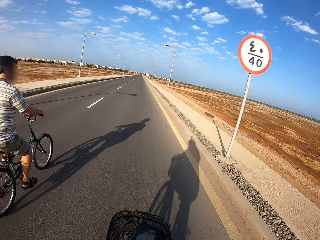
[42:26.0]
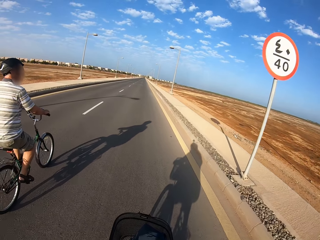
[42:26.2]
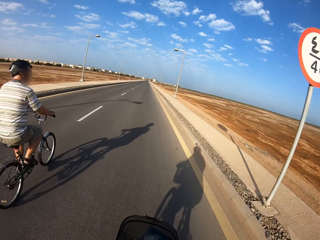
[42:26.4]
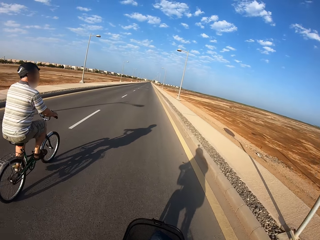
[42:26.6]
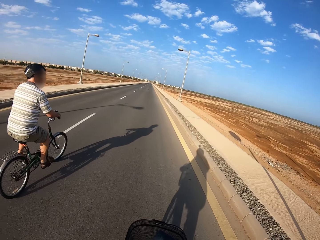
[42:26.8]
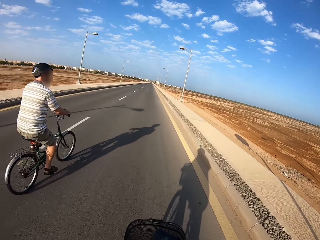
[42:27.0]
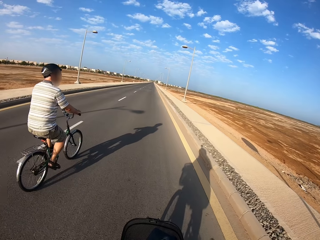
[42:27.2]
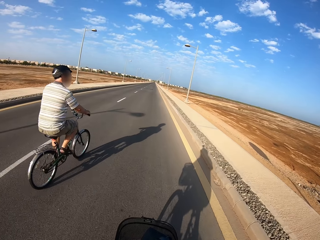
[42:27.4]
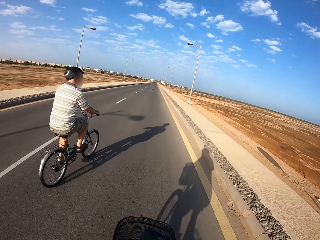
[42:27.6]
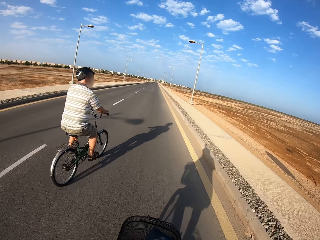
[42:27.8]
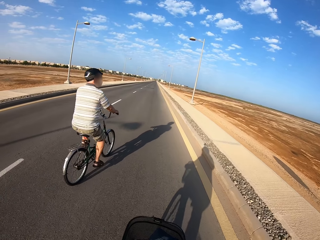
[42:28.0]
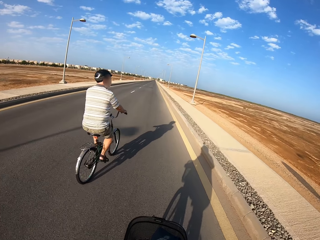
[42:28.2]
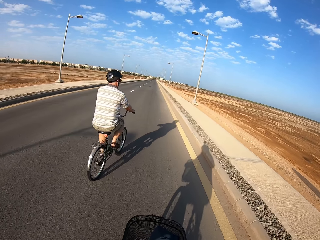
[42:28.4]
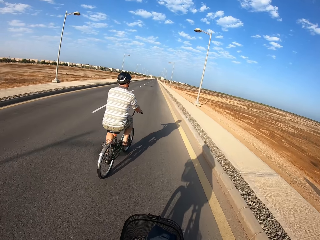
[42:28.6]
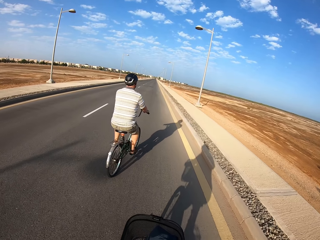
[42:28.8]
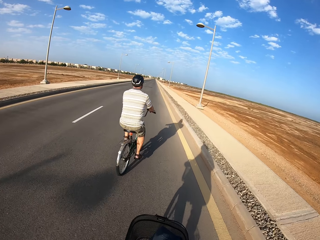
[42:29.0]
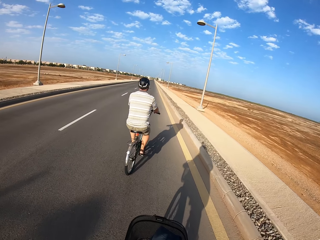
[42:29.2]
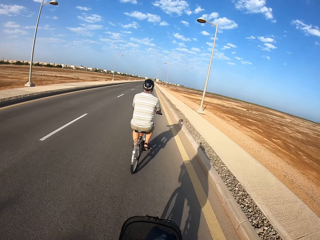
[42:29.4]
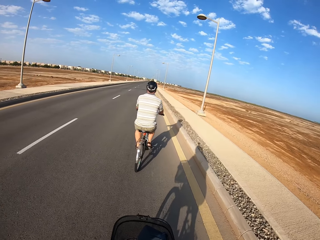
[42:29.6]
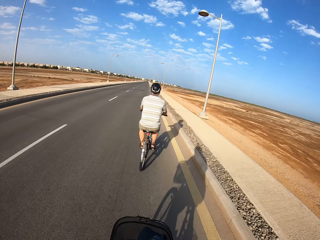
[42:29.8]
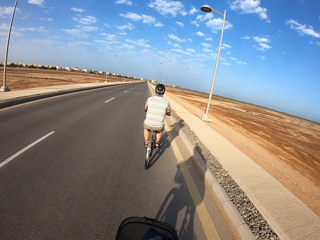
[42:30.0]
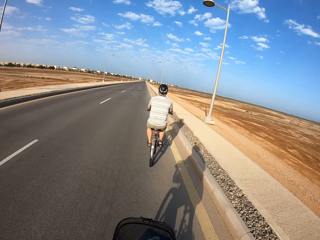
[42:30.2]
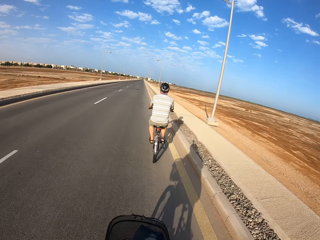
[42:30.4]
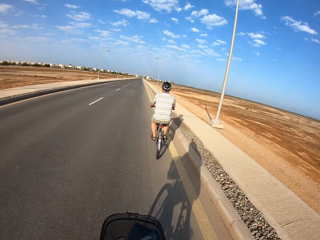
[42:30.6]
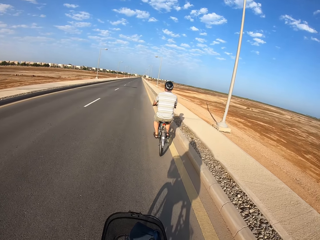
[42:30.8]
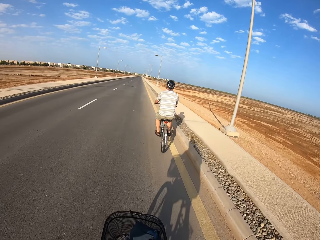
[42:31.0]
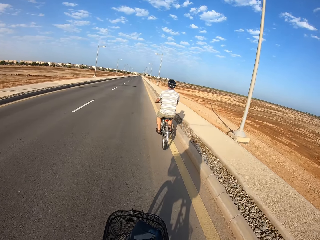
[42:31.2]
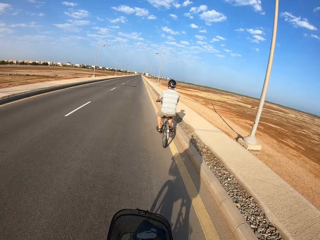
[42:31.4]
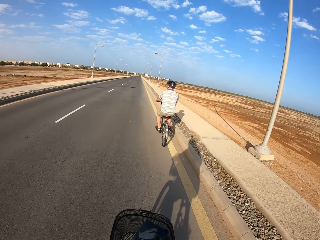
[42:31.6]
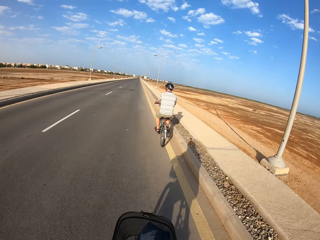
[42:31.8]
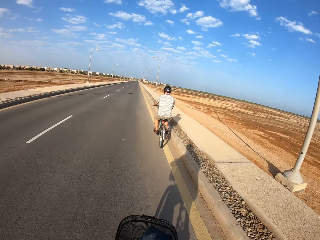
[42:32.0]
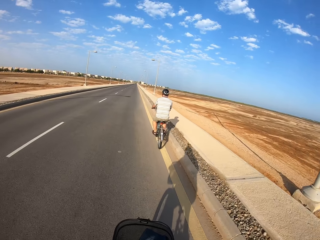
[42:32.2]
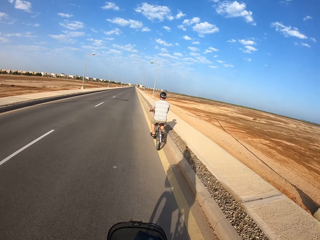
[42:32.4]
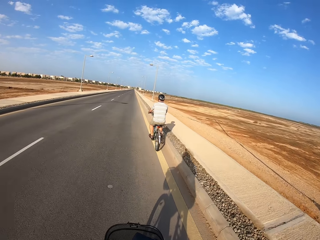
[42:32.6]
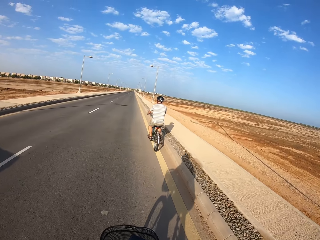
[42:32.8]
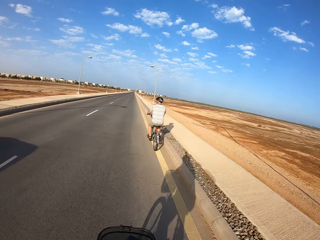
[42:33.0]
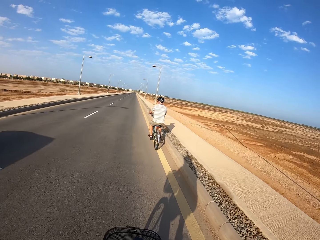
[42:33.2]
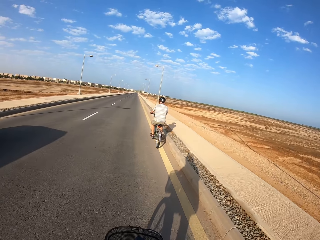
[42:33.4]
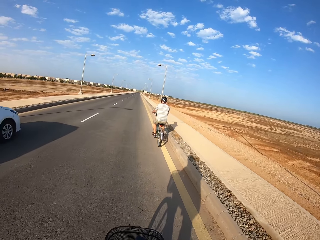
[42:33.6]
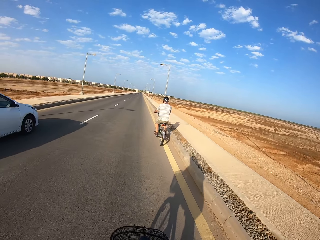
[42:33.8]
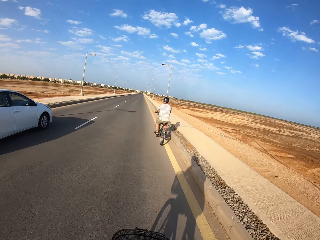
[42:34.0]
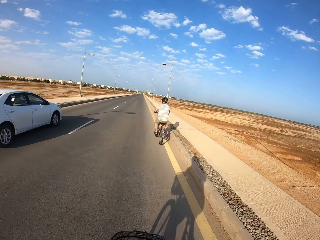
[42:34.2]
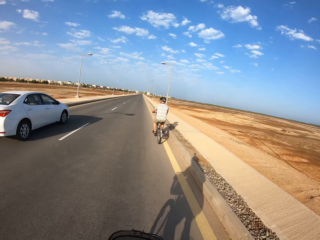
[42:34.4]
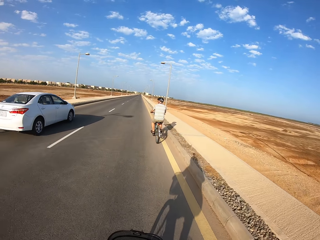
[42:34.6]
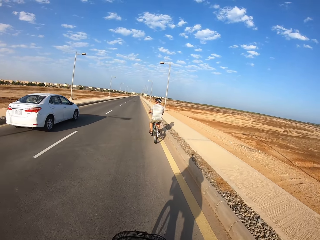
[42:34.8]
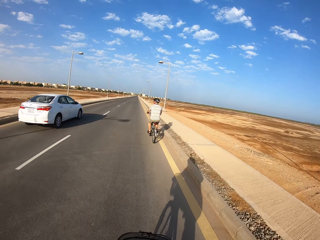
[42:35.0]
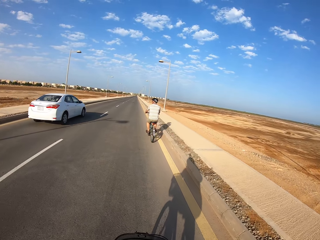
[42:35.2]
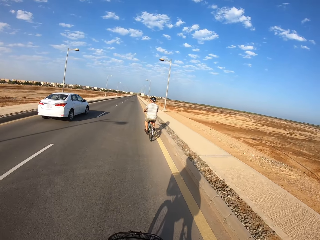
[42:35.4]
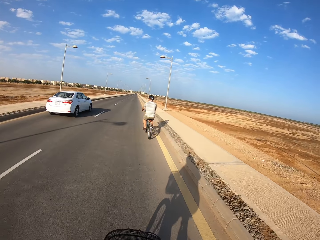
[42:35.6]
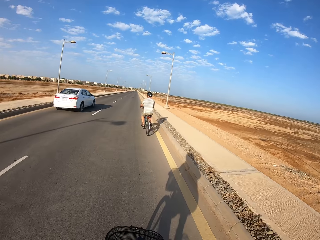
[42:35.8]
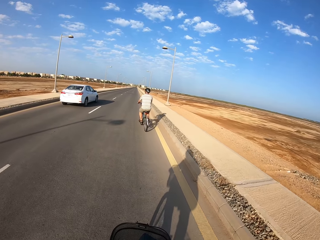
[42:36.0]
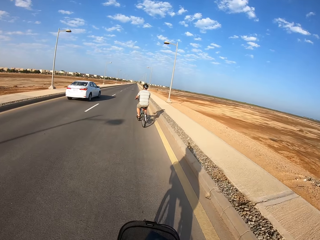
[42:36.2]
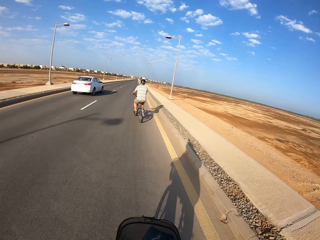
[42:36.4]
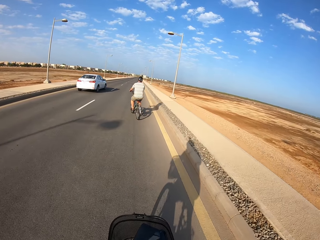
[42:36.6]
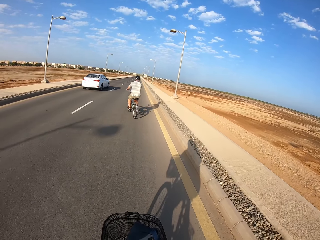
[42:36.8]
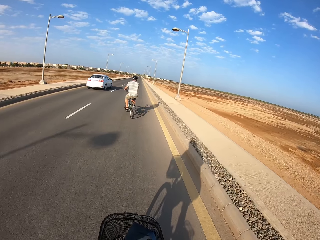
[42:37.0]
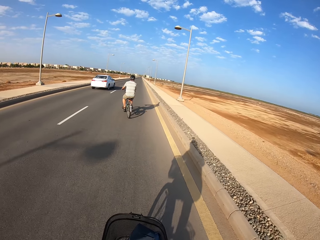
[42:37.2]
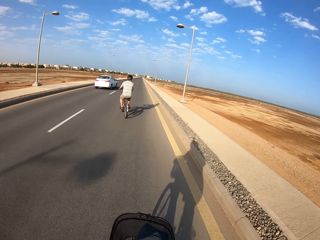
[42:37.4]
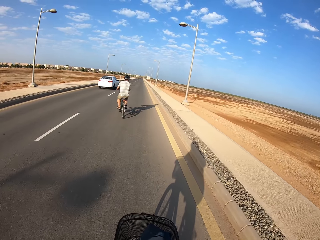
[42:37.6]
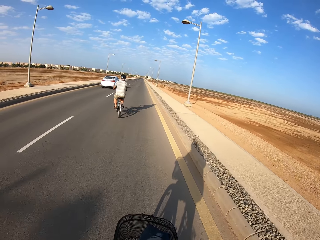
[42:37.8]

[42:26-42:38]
A cyclist cycles to the side of the road. A white car drives away from the camera wearer.

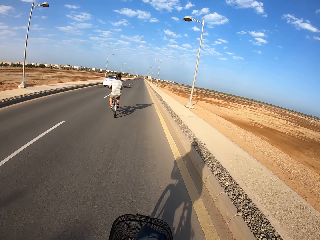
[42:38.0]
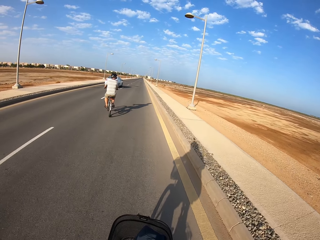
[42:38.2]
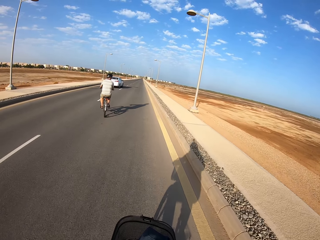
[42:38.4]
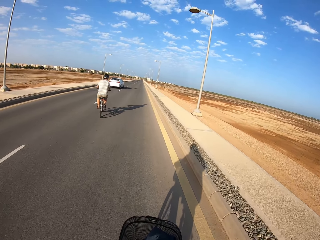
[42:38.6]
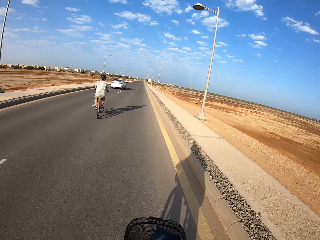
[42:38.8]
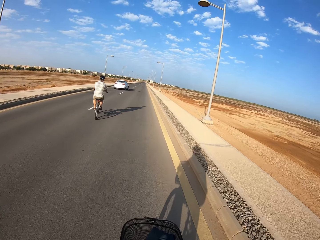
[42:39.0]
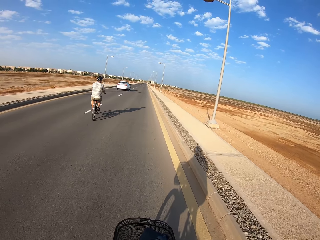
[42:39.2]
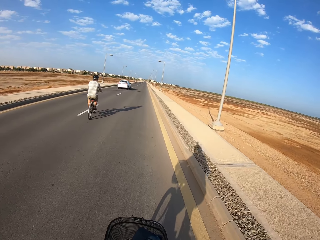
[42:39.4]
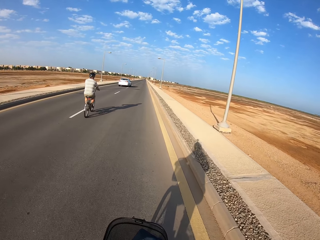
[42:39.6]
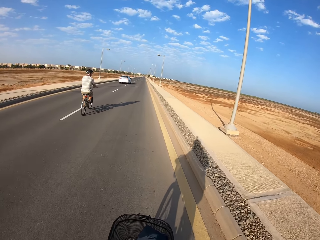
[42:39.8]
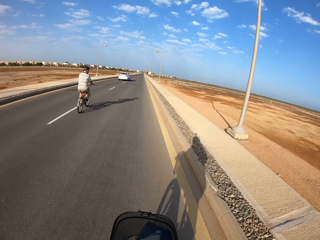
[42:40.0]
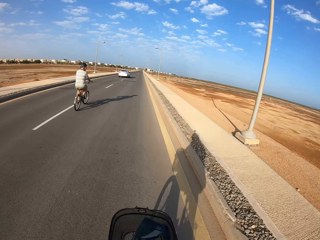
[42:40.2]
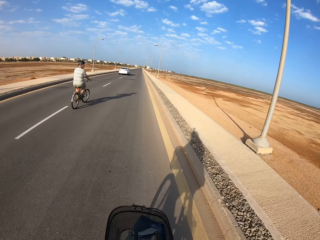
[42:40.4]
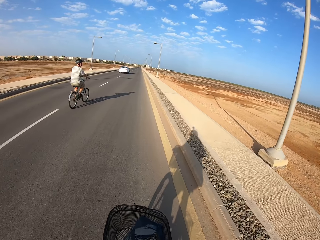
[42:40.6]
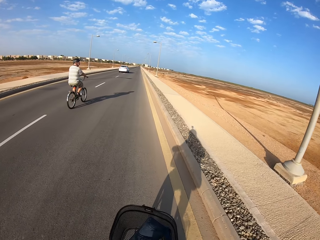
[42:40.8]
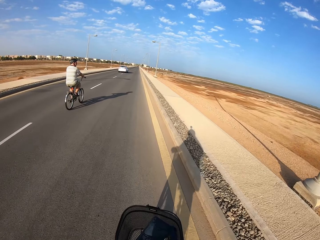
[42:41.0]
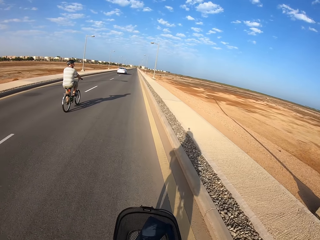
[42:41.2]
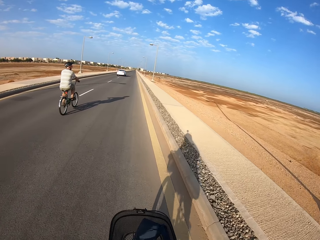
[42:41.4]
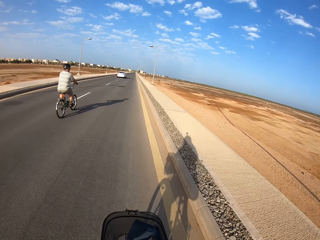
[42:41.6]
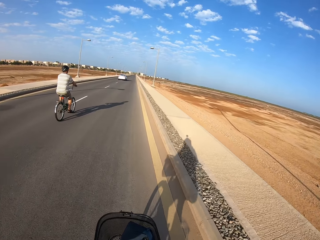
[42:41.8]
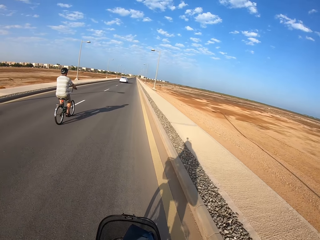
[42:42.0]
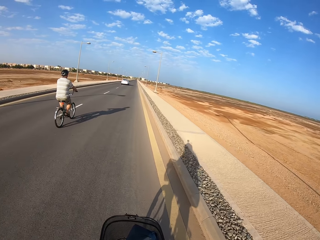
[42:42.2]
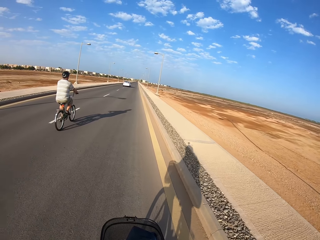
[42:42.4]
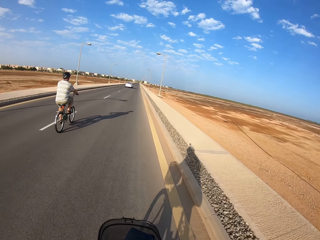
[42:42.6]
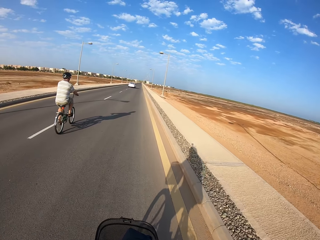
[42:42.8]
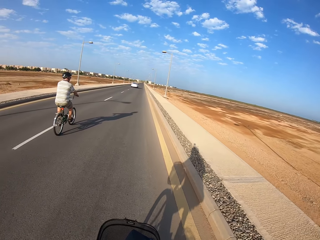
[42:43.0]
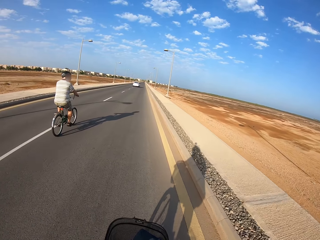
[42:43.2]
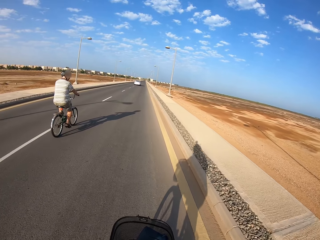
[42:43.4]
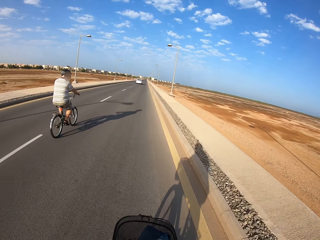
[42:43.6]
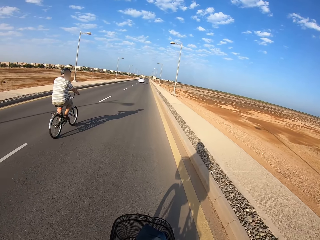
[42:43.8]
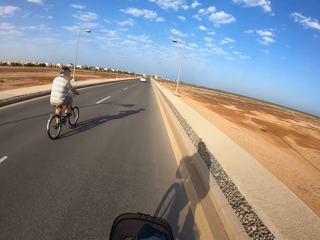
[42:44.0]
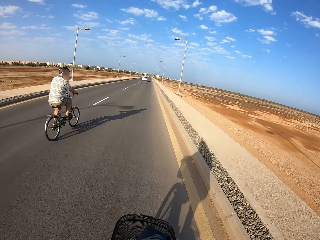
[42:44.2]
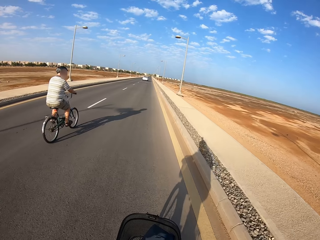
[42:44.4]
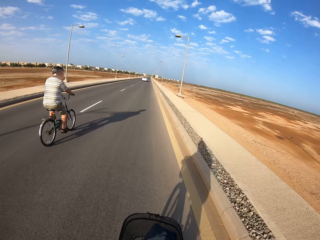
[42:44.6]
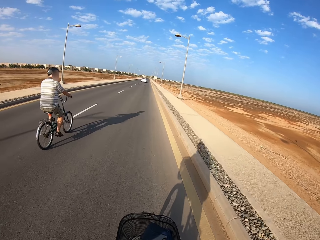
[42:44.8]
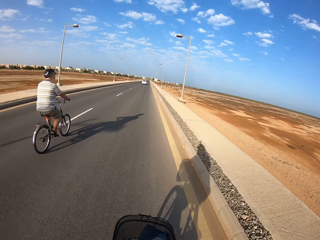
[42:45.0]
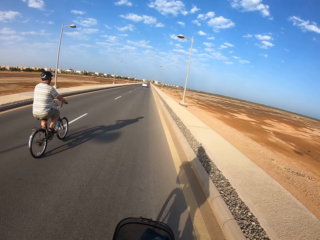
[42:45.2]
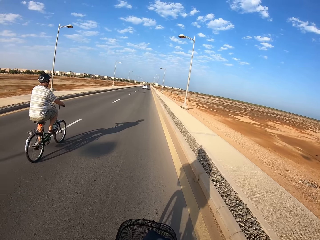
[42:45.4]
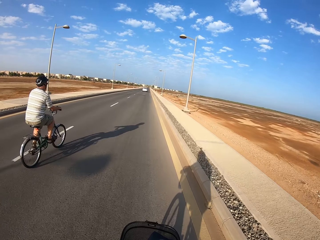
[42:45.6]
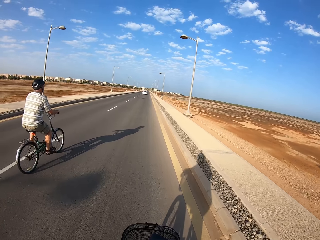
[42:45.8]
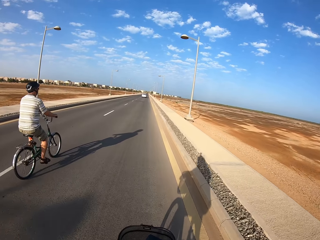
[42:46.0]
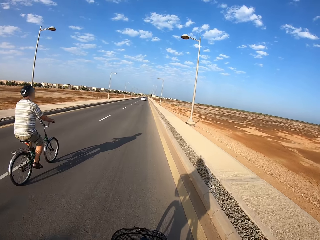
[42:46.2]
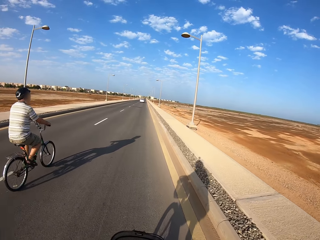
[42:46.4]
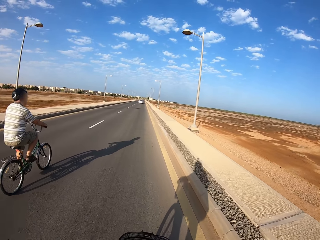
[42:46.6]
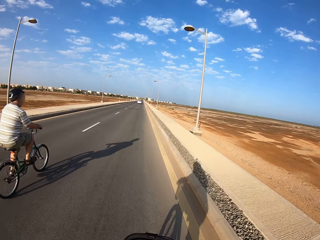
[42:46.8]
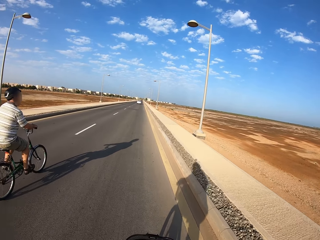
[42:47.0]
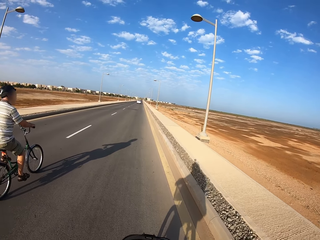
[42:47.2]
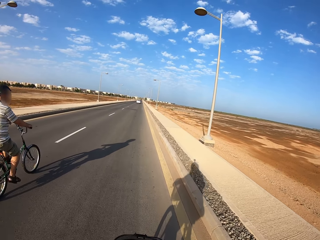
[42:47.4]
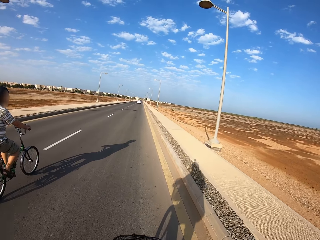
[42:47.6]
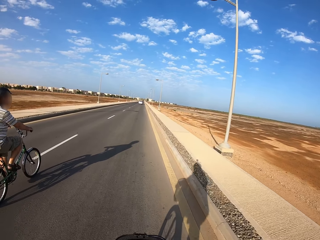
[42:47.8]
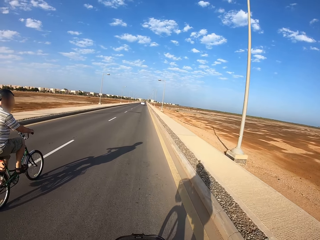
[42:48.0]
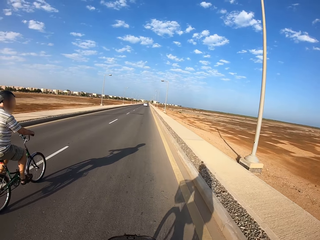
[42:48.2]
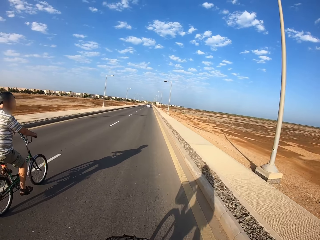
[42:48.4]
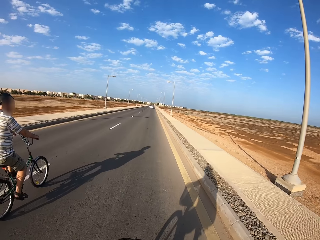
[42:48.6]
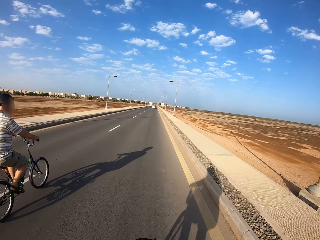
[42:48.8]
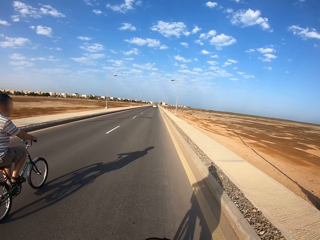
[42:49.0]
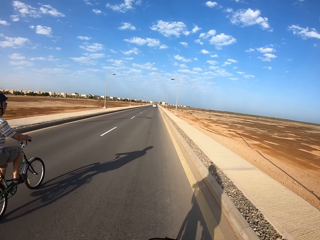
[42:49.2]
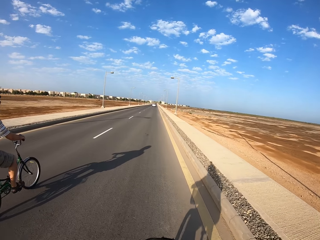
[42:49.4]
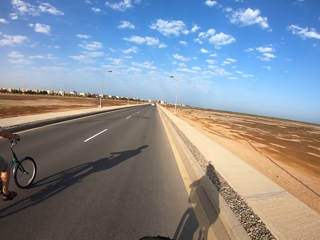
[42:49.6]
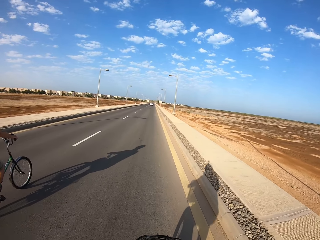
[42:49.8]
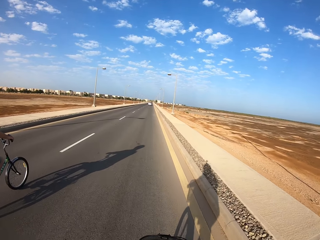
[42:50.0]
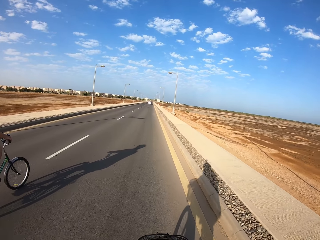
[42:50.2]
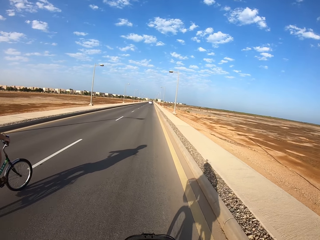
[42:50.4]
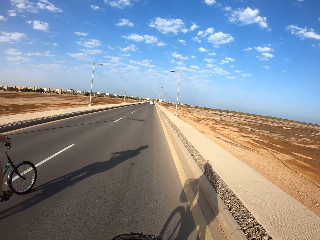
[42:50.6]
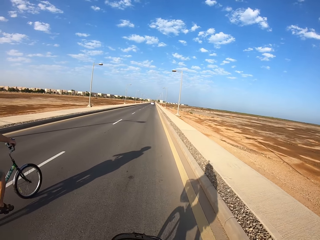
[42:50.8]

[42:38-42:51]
The camera wearer cycles towards a cyclist.
